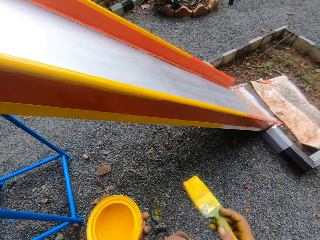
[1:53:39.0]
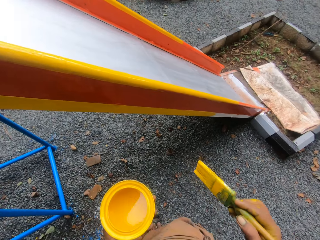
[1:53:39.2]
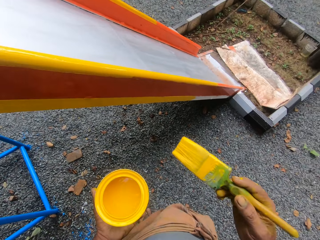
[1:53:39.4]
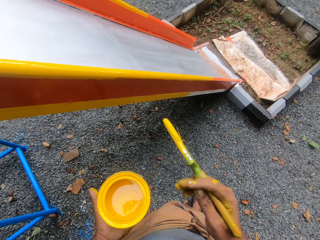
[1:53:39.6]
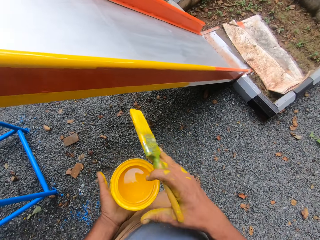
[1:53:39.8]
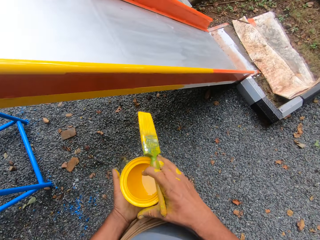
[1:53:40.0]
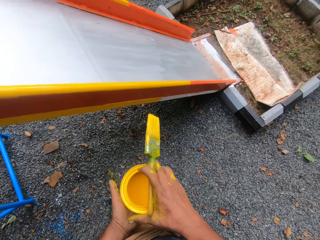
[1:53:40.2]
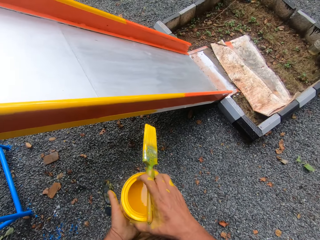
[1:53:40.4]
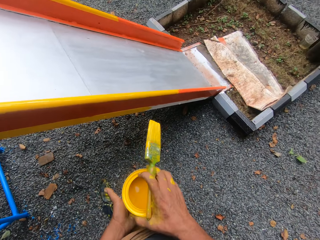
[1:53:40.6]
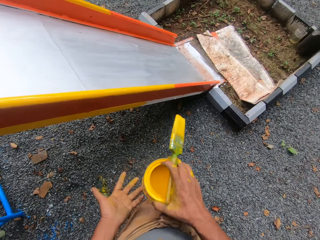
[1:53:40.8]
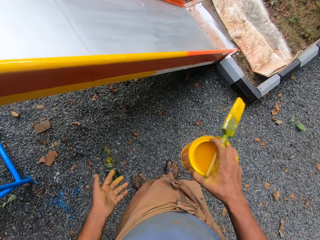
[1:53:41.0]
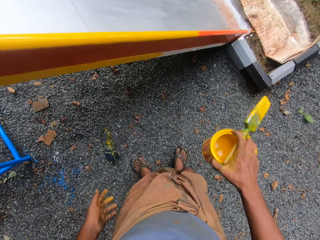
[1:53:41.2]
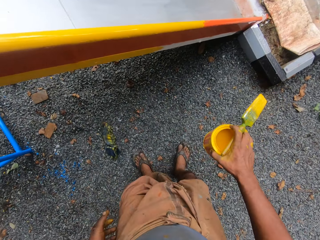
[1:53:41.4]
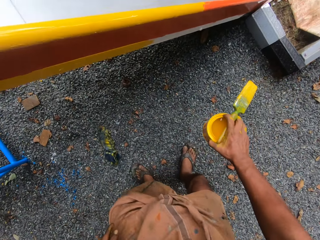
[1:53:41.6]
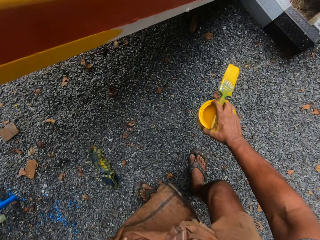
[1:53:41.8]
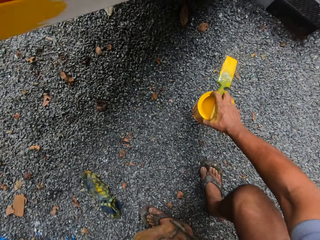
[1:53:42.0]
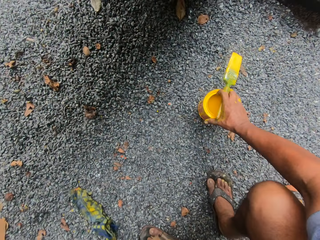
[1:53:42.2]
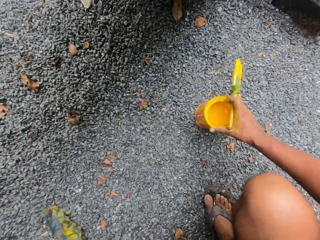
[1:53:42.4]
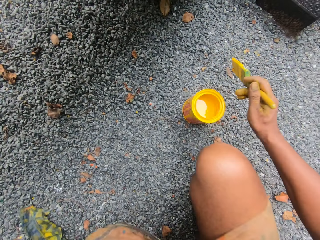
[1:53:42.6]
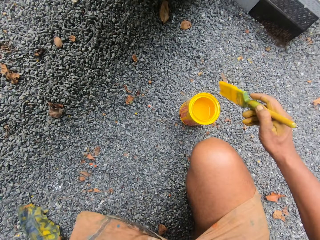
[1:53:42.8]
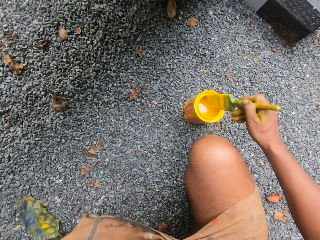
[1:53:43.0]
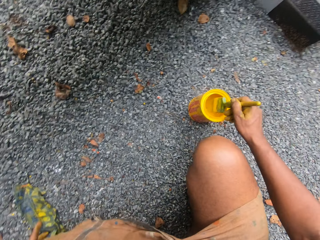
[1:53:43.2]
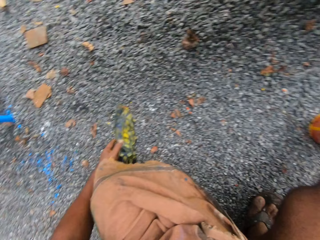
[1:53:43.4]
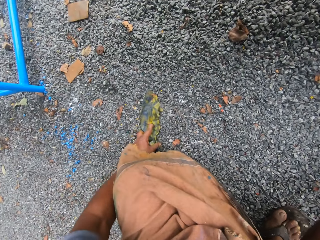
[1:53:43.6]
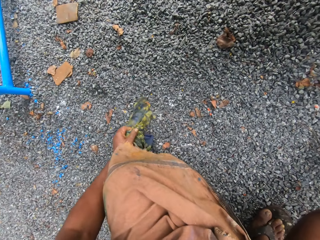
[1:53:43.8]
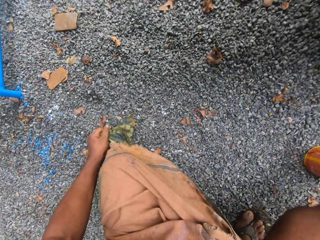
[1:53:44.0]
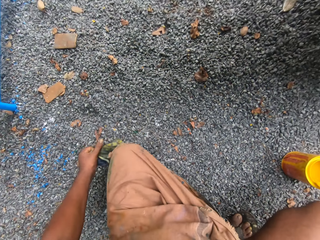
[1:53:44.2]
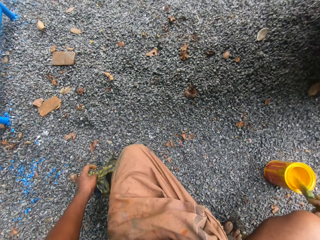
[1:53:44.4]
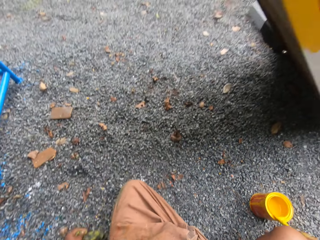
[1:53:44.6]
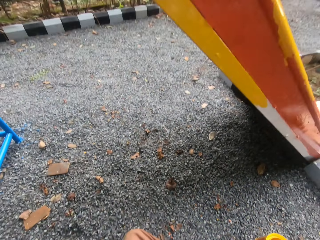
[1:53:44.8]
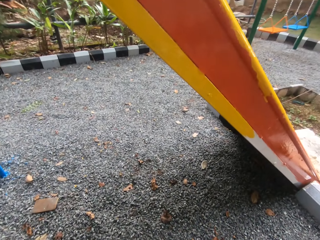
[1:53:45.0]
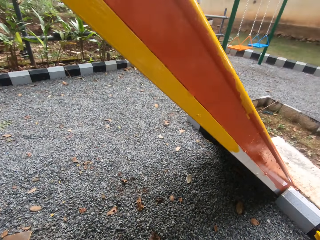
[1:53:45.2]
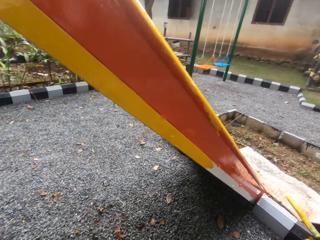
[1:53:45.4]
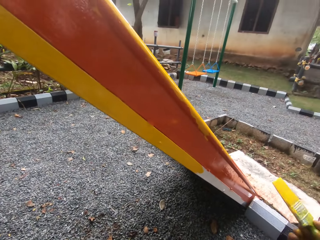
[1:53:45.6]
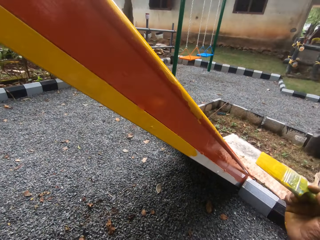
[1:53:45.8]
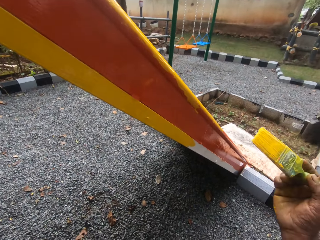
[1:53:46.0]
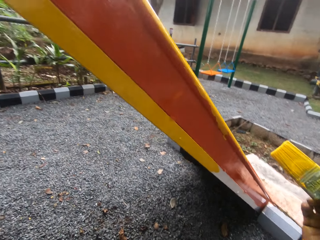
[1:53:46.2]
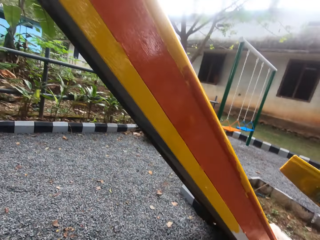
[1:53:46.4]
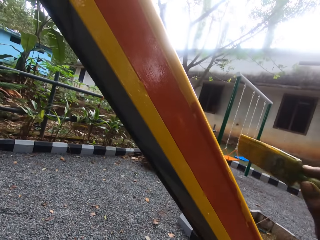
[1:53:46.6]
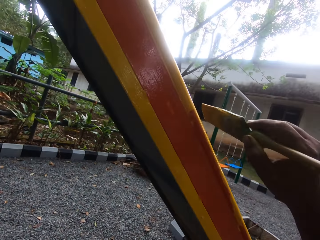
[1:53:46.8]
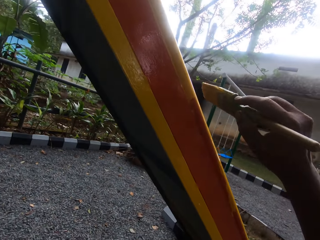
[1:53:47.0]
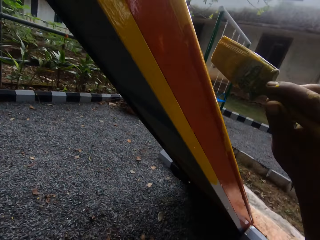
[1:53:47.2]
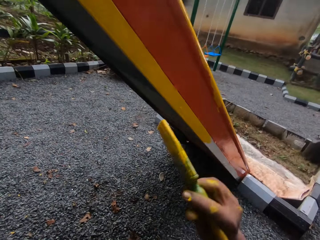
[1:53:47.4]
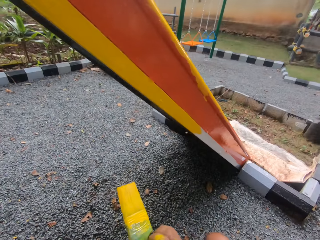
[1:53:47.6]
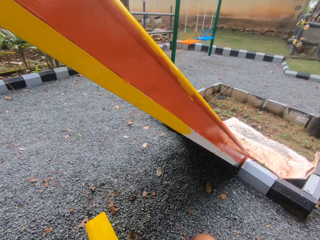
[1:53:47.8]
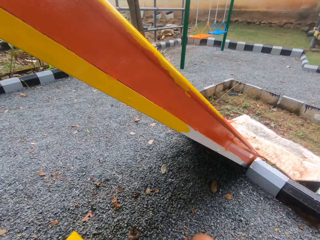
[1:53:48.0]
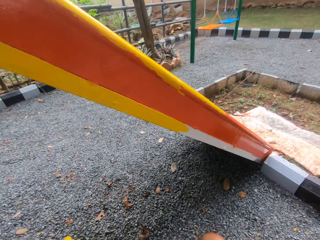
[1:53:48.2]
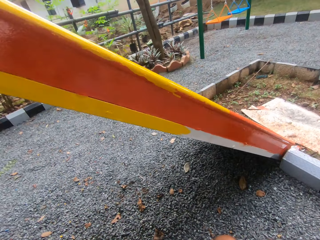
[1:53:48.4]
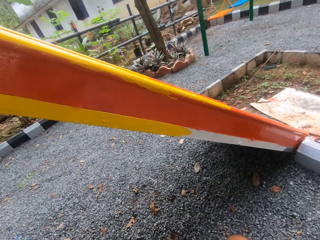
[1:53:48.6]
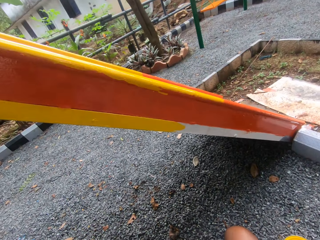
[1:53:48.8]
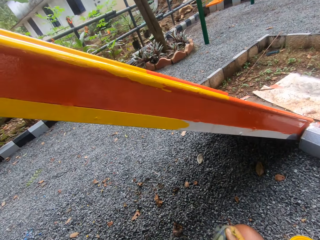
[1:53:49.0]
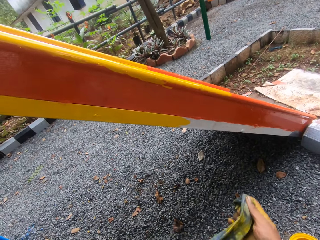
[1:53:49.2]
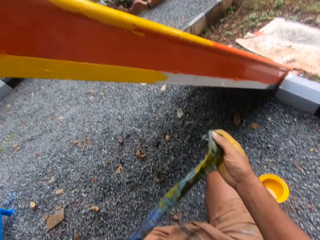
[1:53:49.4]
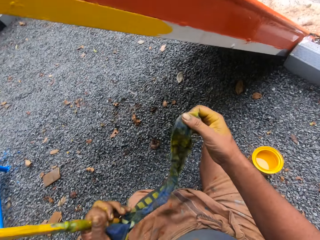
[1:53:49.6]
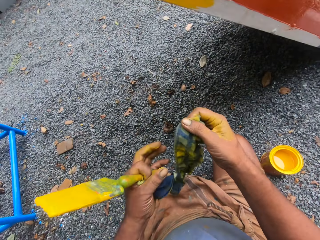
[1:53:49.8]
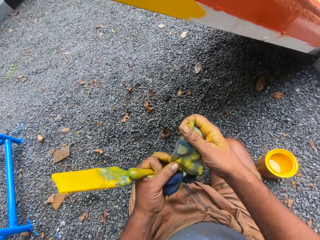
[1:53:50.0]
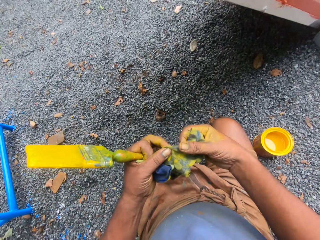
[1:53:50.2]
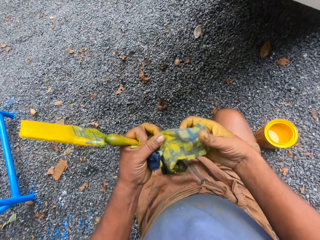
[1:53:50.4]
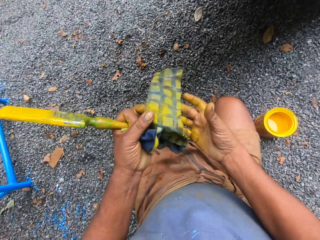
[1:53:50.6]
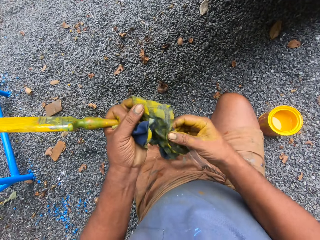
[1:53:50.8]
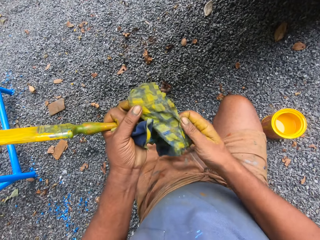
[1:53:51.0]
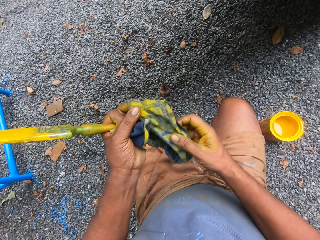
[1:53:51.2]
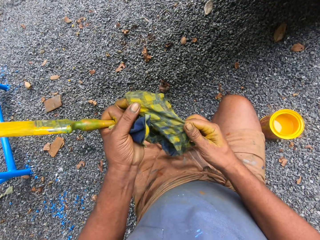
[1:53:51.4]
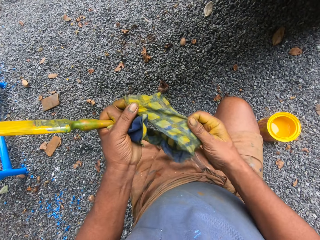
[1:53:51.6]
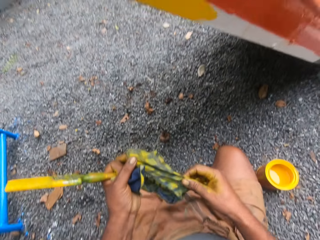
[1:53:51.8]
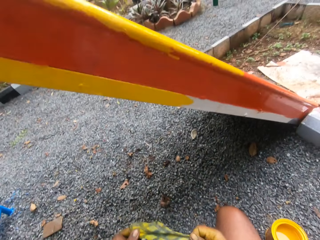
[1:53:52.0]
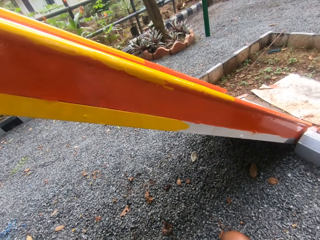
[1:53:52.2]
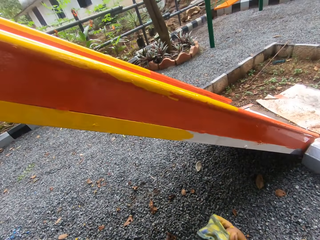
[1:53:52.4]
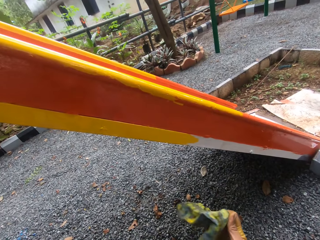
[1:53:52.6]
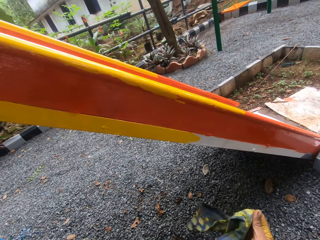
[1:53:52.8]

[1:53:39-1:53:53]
The camera wearer holds paint with the right hand. They put the paint can on the ground. They dip the brush in the paint. They pick a rag from the ground. They hold a paint brush. They hold the rag.

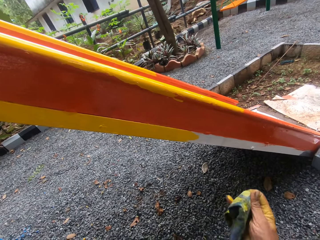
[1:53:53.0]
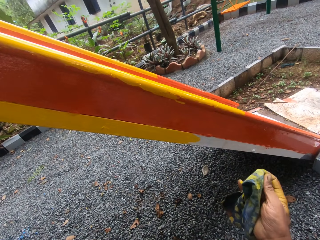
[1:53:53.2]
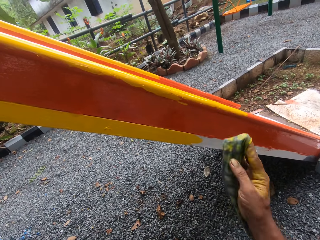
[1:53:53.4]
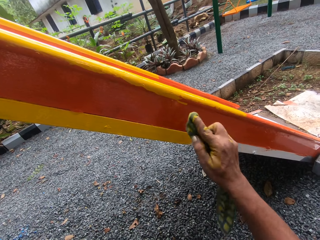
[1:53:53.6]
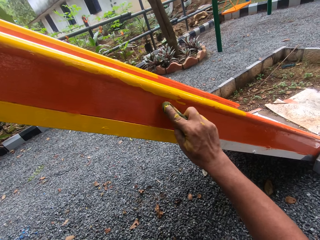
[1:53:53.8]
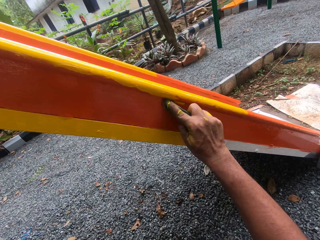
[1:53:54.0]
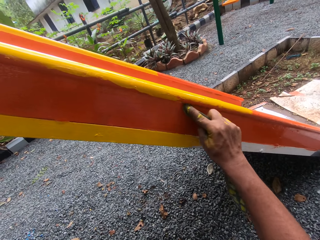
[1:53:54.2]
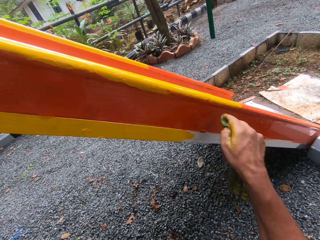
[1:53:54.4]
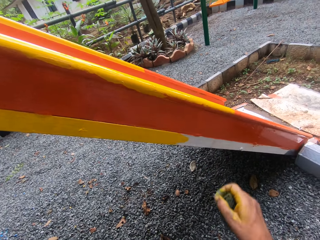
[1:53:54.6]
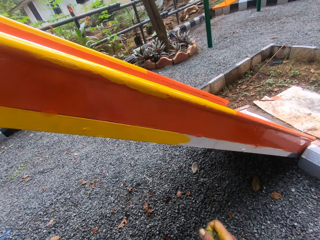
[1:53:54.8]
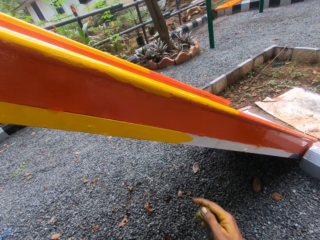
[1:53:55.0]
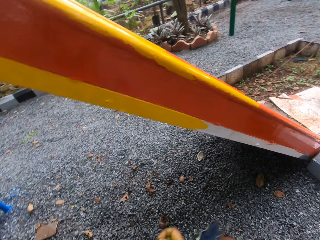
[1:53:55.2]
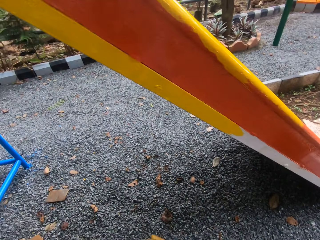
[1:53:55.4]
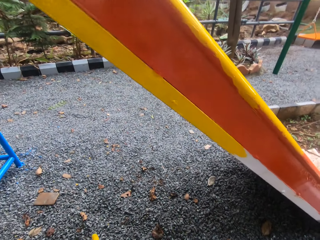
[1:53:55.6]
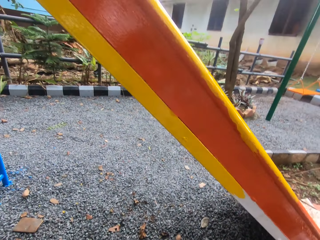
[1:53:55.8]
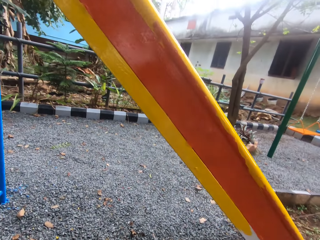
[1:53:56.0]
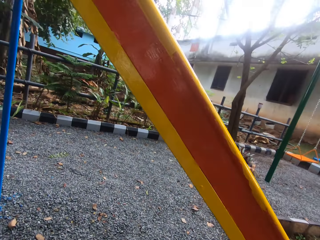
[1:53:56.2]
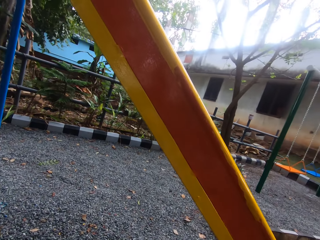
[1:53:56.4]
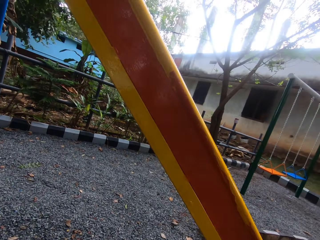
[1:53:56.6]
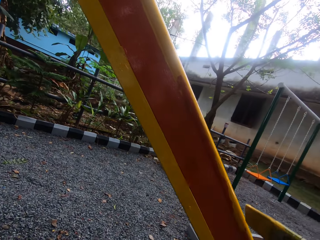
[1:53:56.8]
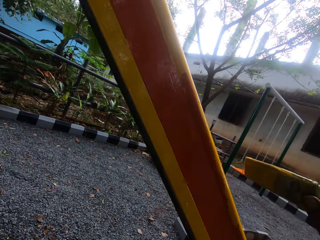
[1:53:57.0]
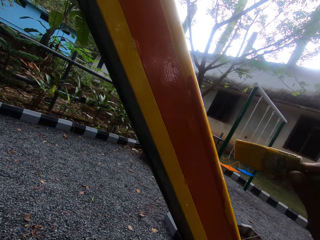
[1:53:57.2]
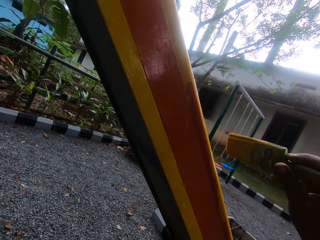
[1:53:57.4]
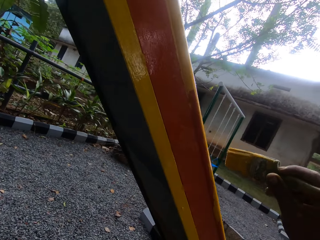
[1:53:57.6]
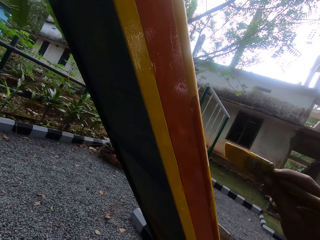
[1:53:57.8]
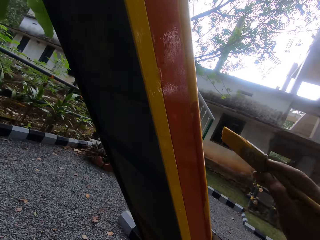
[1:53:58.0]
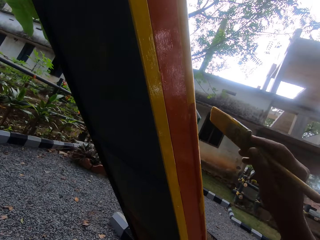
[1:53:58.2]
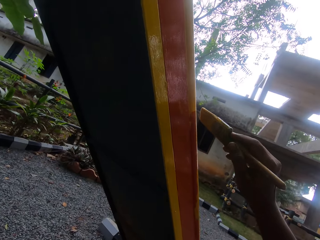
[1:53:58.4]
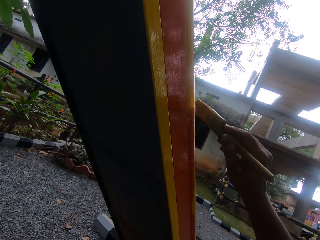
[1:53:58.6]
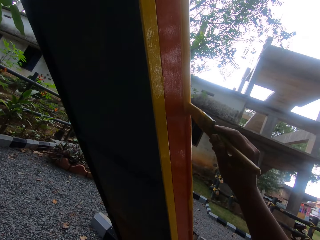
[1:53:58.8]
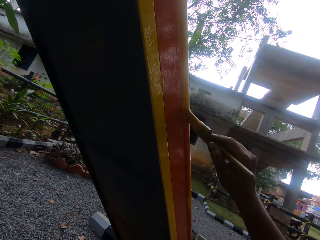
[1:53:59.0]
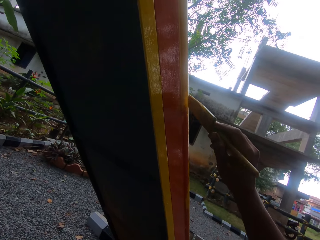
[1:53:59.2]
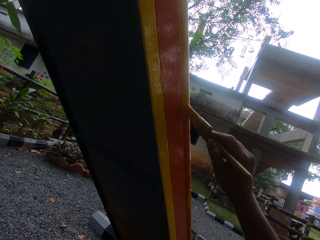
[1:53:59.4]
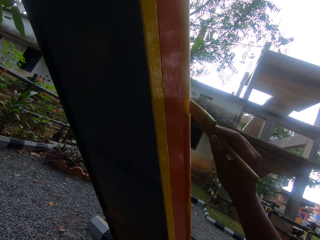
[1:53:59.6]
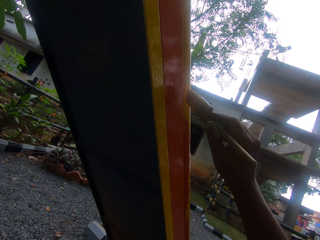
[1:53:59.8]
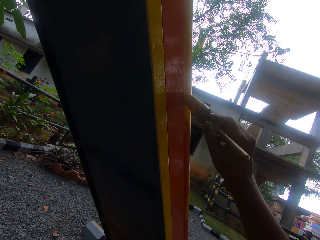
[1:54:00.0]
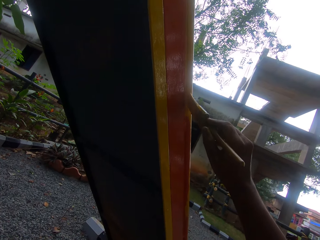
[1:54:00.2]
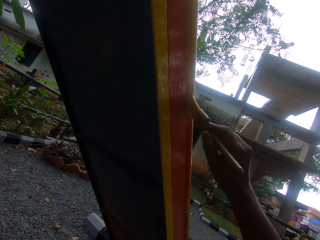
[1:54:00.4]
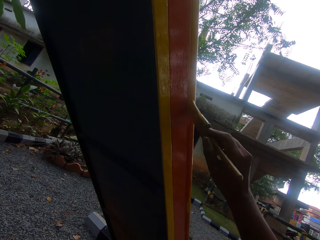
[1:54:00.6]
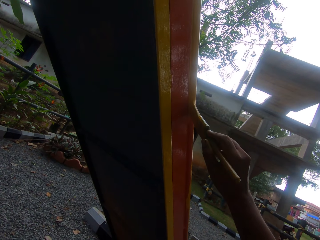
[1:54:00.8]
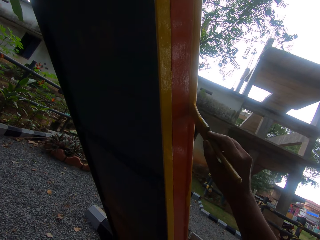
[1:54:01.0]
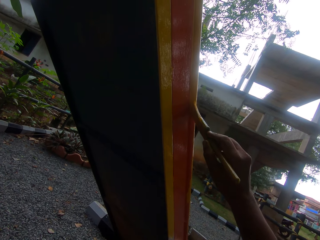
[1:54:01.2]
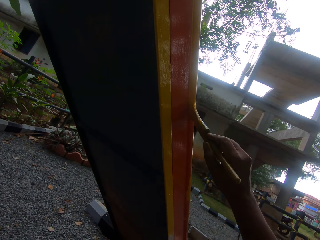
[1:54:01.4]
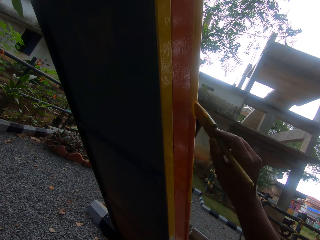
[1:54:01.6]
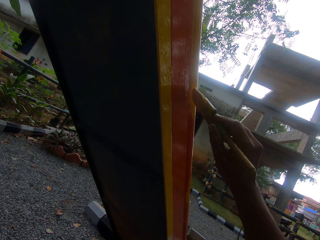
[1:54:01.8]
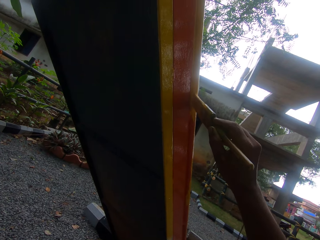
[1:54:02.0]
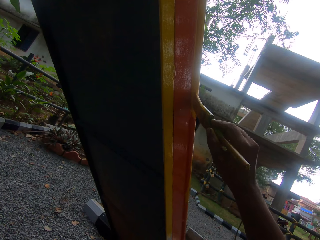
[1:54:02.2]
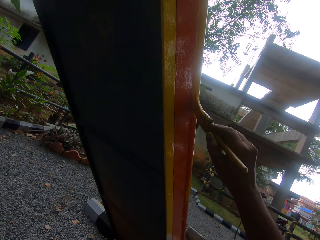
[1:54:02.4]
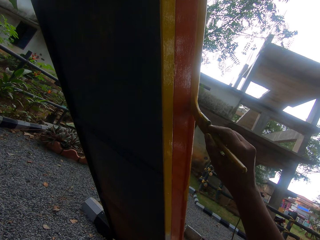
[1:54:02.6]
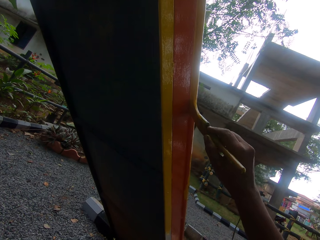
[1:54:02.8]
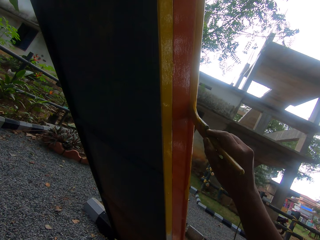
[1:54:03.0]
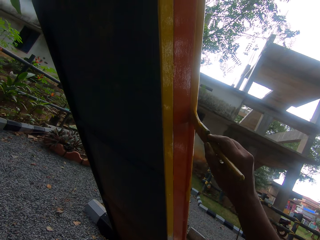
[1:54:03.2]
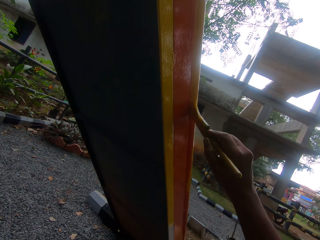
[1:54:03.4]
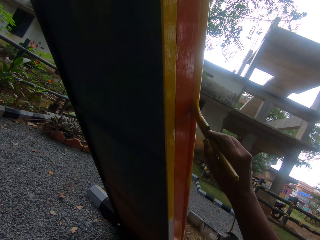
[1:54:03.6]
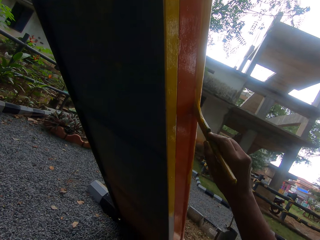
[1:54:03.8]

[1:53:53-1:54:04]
The camera wearer wipes out excess paint with the cloth. They paint the swing.
